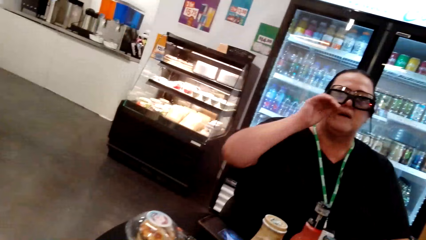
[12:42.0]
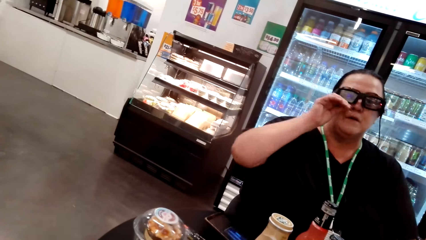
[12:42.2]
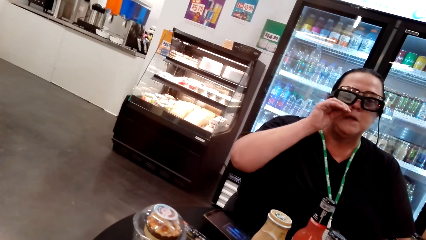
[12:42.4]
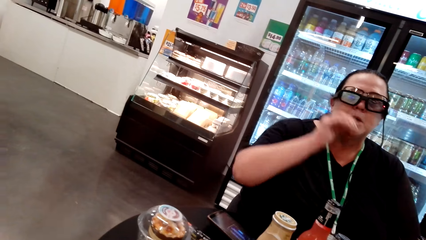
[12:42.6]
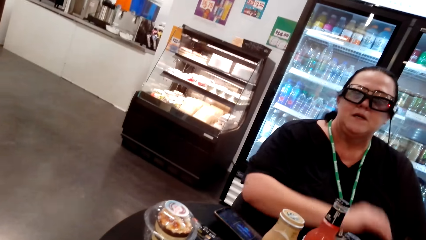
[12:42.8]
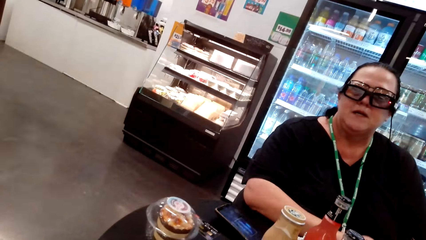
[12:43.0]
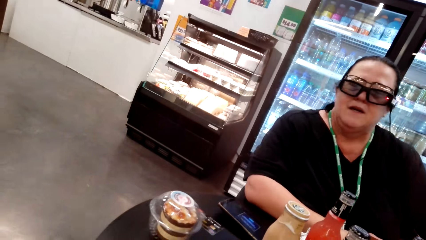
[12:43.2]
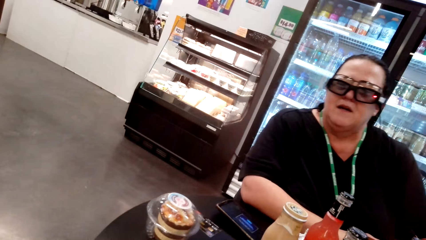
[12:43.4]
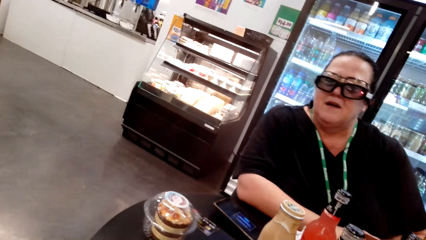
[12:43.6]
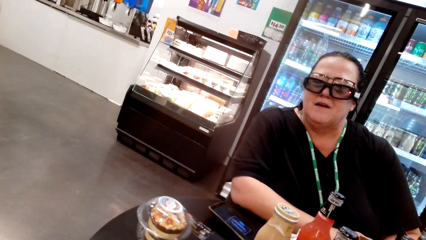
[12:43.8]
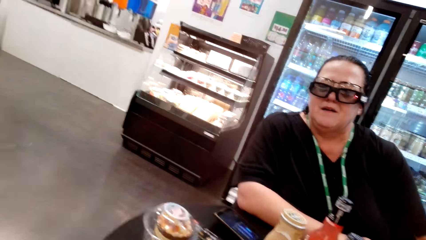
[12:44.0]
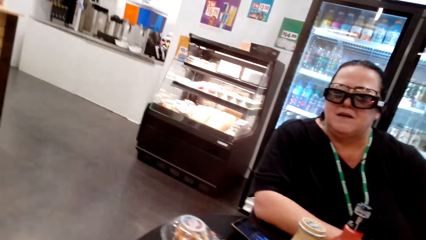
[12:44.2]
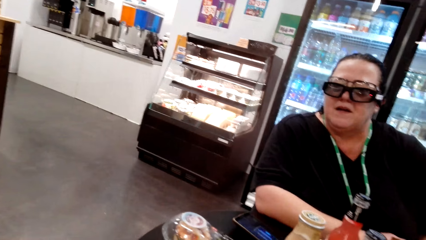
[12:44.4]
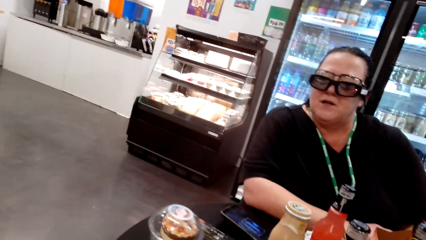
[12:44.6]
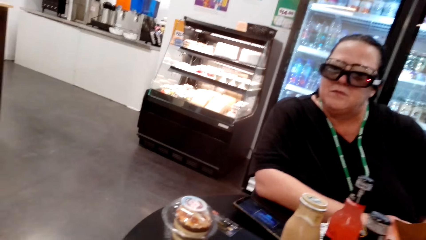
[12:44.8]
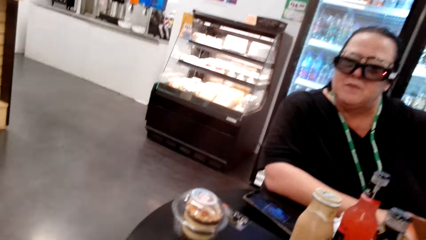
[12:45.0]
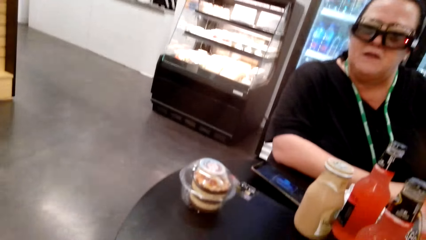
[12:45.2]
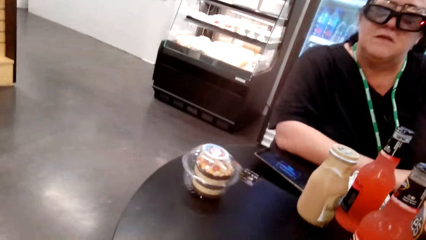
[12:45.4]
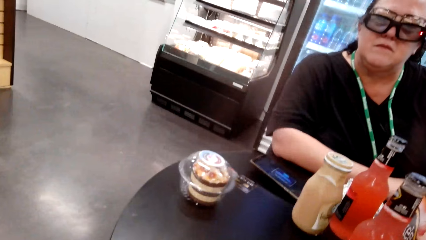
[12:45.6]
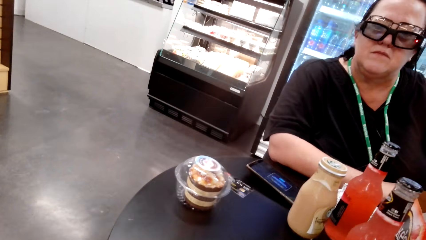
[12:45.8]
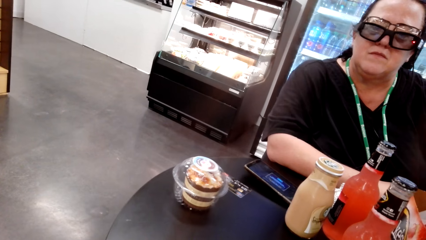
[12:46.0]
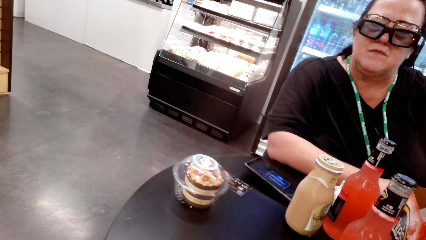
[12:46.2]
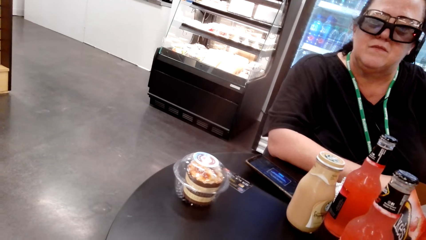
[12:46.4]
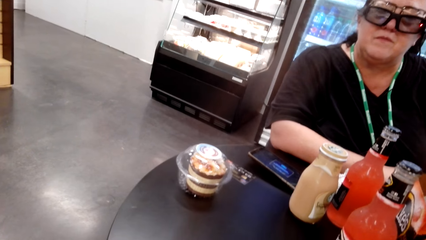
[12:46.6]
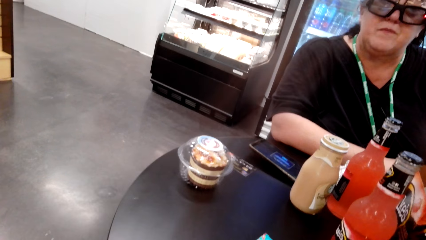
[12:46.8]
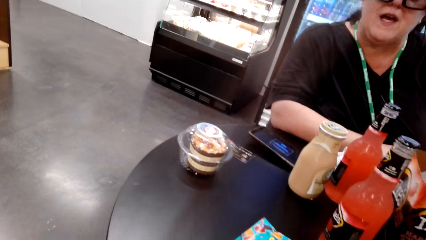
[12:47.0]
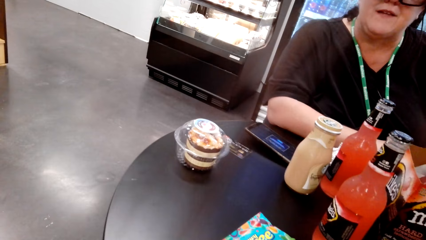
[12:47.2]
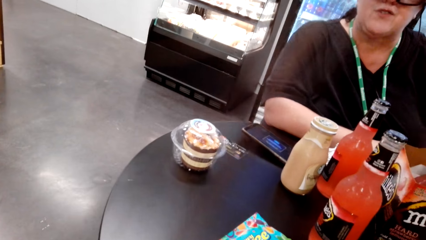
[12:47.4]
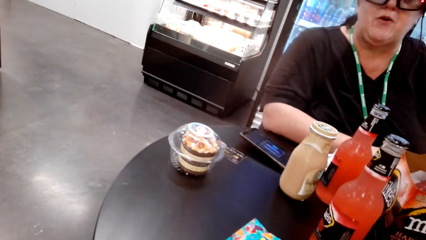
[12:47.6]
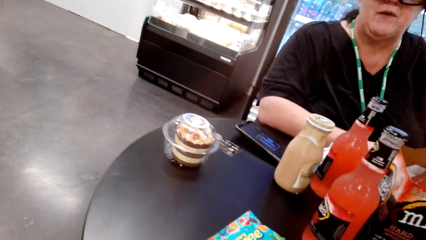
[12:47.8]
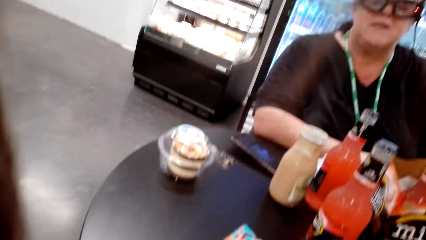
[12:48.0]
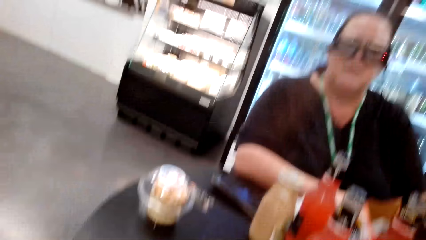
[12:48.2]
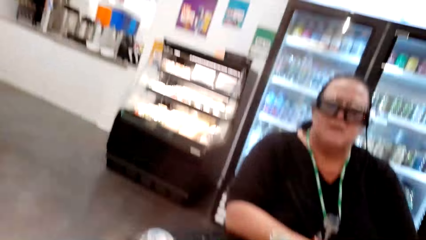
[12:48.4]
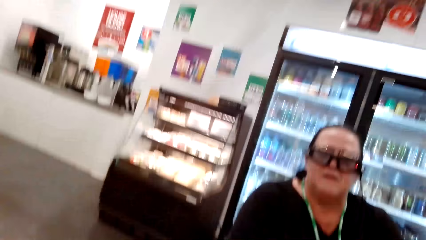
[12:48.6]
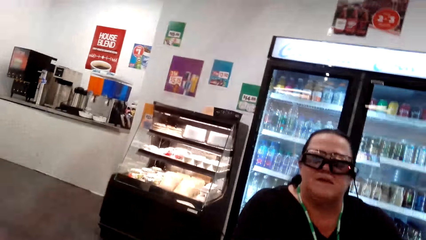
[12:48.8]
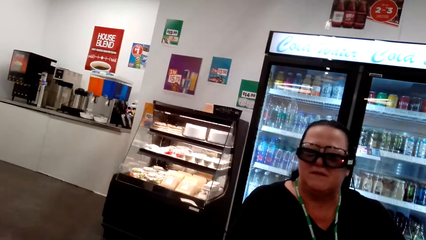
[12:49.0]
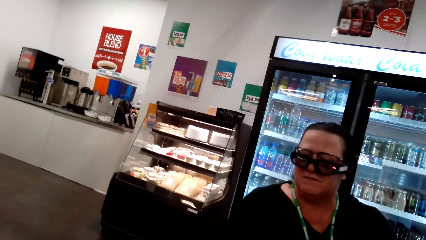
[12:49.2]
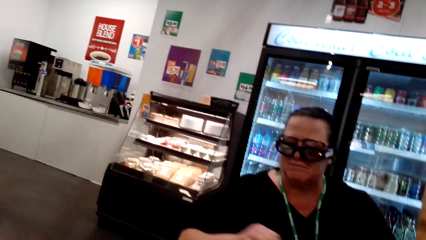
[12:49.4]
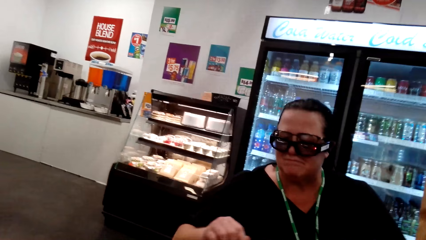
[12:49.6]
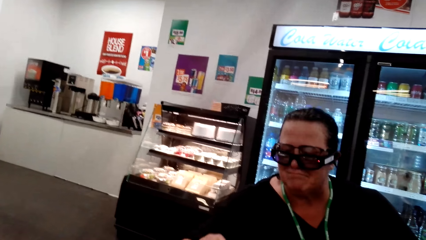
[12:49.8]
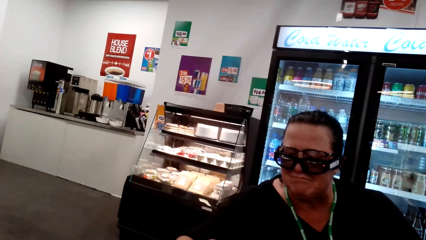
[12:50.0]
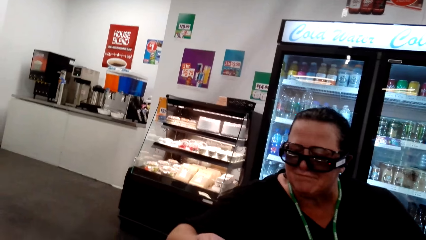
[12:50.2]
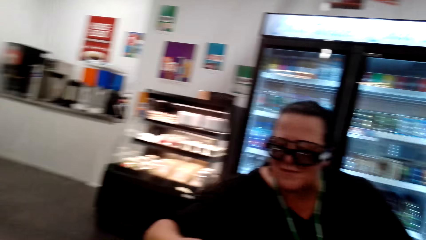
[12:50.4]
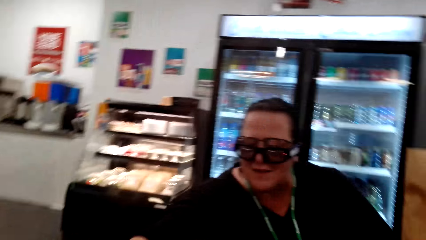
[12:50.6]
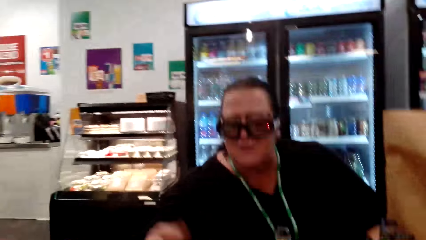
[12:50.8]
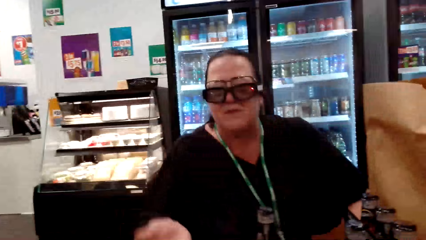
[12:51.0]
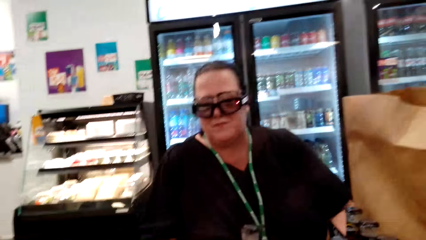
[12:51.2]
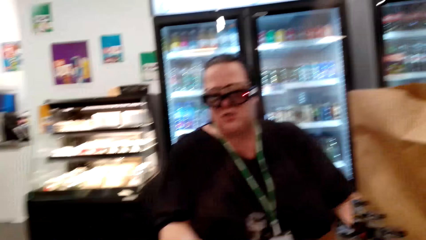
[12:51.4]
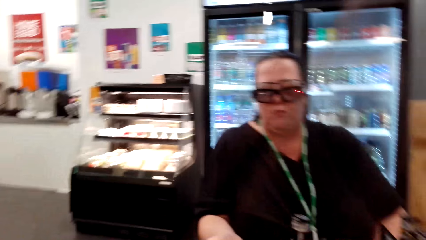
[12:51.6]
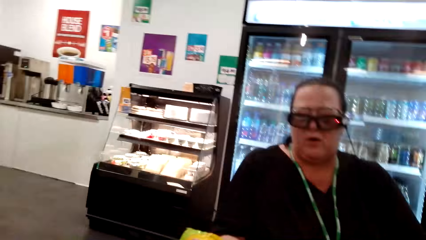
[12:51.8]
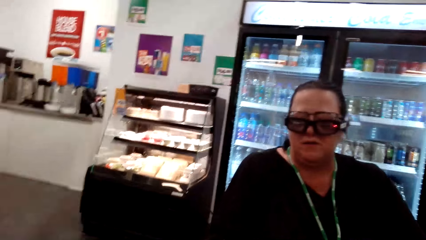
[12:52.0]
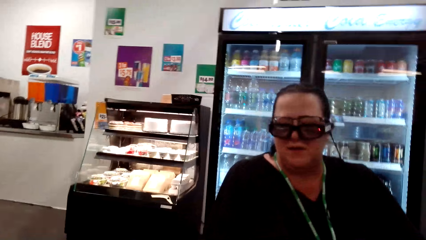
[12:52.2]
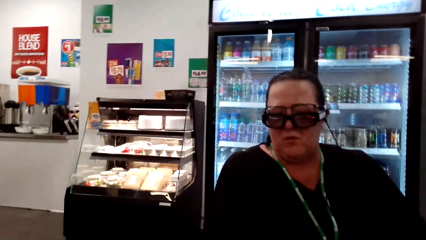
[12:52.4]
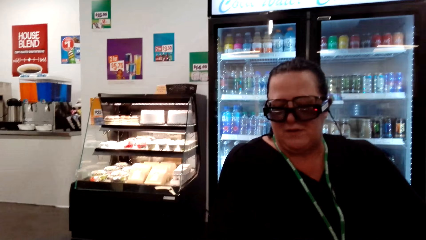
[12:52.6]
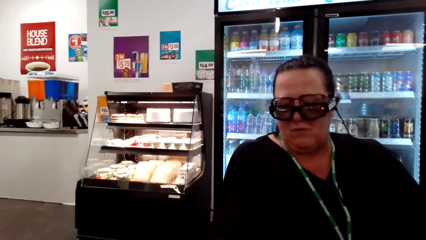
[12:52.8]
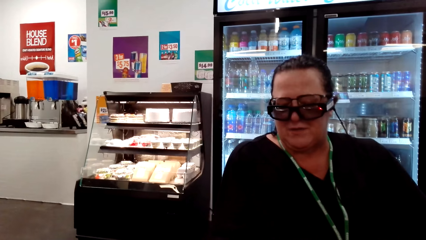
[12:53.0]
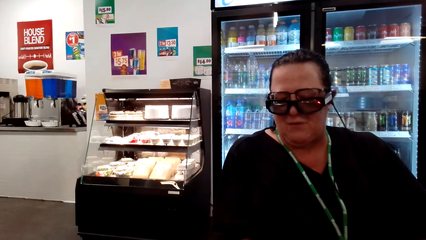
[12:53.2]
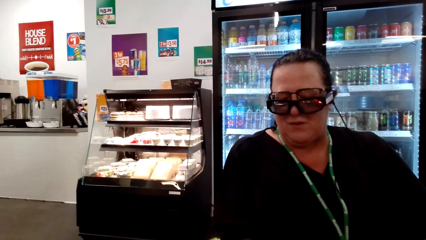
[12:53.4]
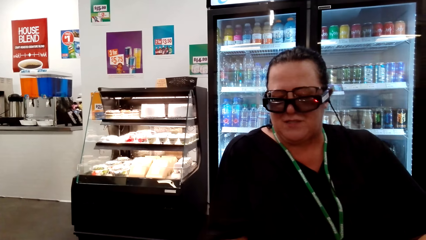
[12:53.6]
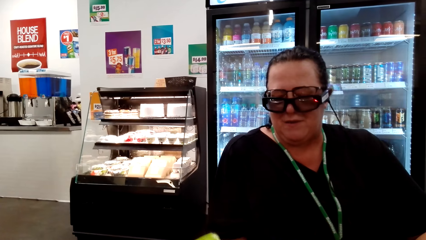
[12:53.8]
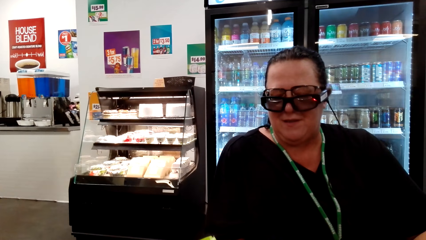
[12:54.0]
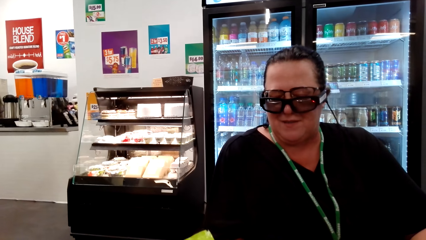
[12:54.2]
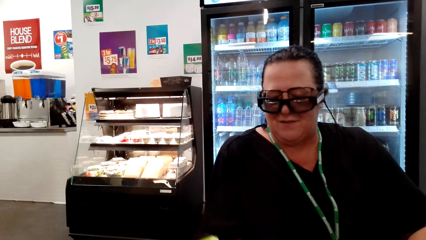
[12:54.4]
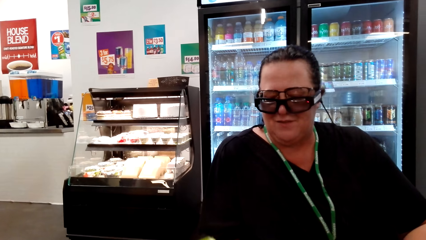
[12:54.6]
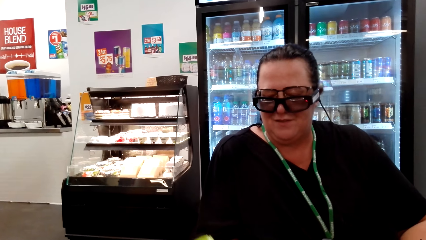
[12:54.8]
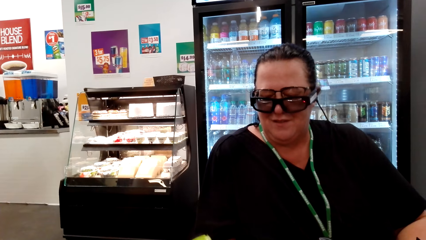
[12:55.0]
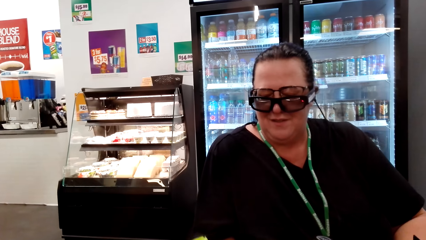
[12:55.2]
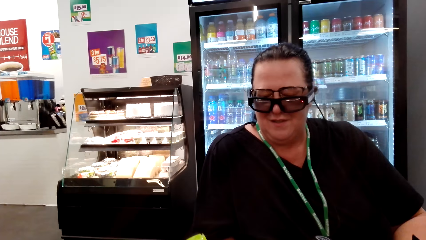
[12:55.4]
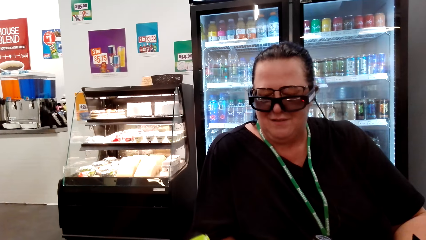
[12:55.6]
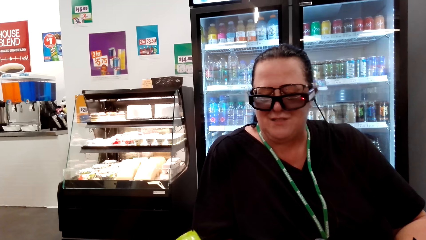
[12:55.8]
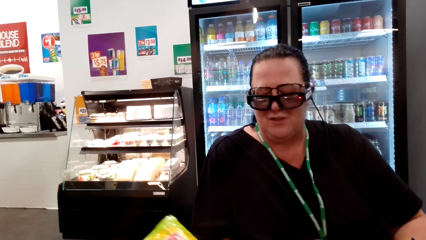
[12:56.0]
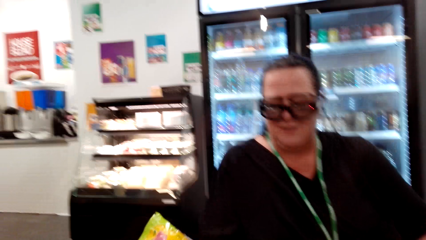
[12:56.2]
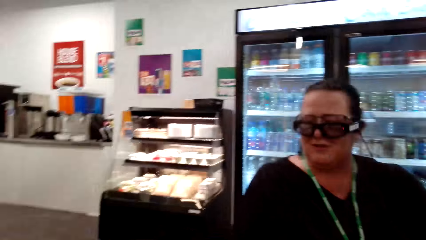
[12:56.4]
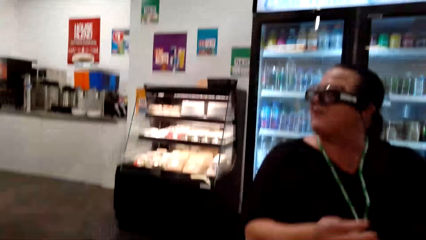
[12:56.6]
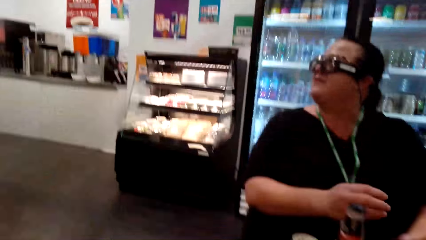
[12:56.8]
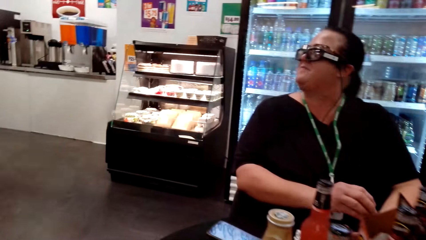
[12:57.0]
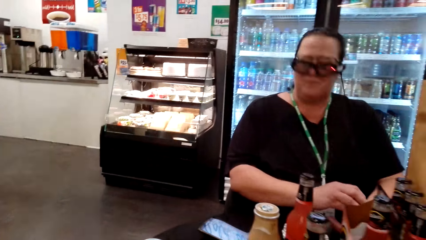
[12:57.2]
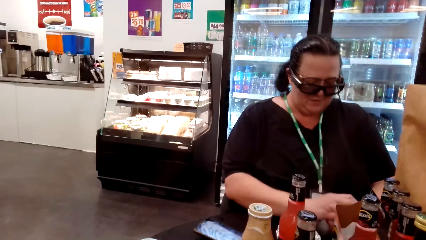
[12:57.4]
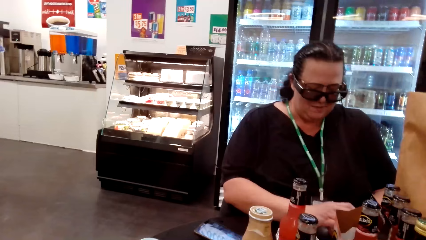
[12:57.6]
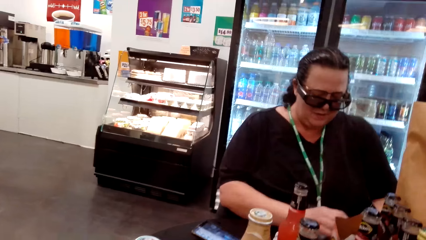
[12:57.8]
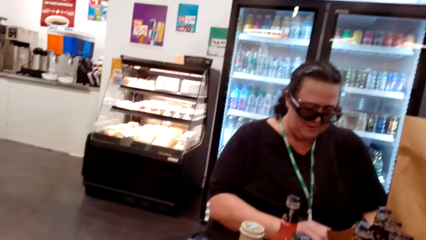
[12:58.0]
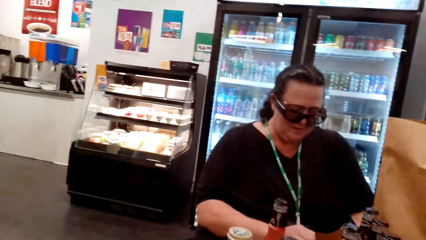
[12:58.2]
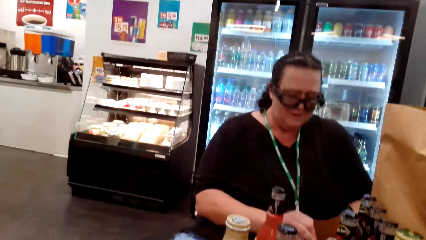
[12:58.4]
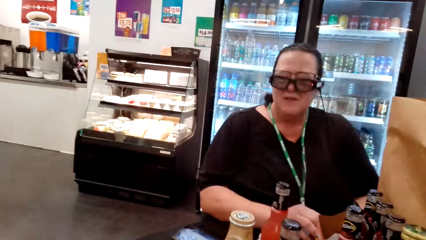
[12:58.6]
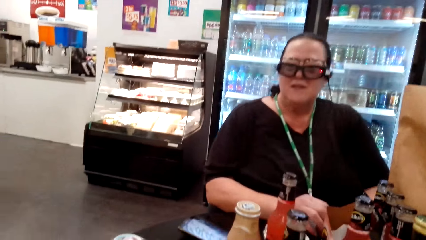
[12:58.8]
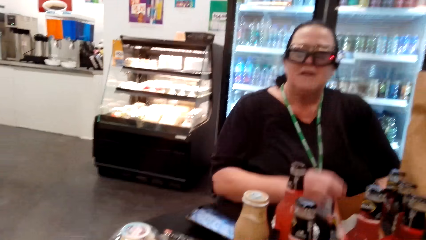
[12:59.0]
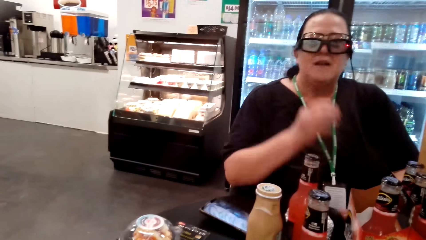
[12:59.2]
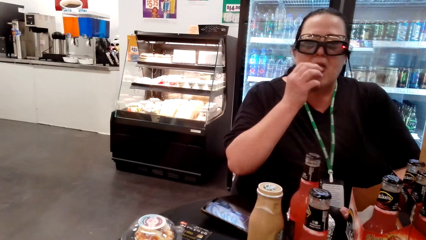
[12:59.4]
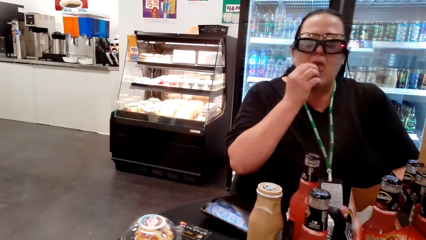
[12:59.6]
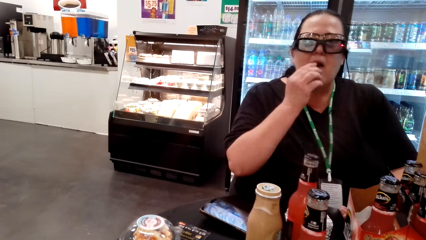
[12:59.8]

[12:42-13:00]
A woman adjusts her glass and drops her hand. The woman converses with the camera wearer. The camera wearer converses with the woman. The woman converses with the camera wearer. The woman looks aside. A man converses with the camera wearer.
